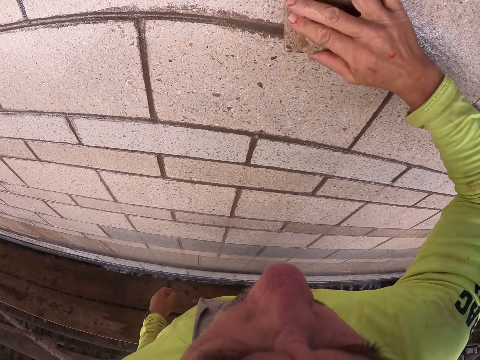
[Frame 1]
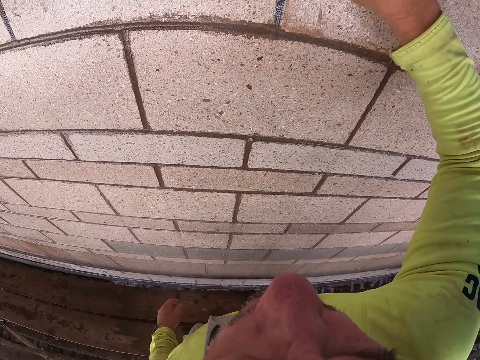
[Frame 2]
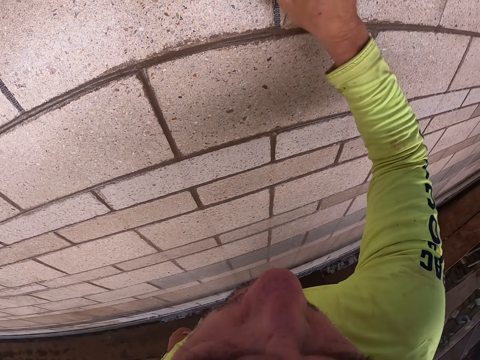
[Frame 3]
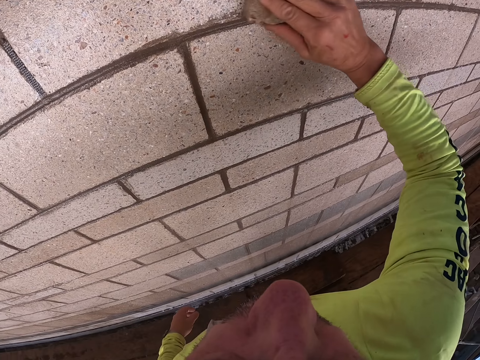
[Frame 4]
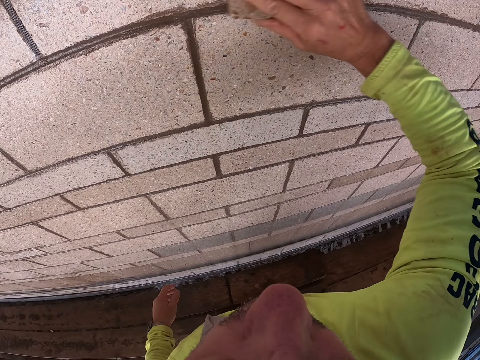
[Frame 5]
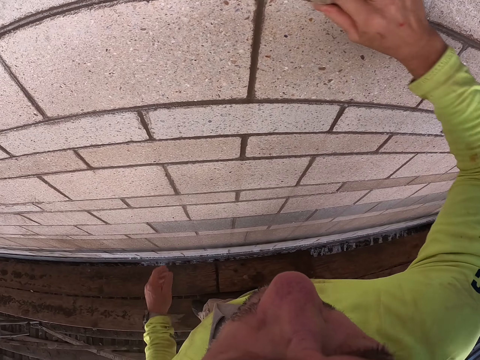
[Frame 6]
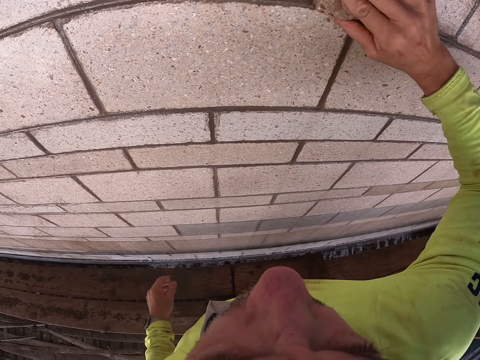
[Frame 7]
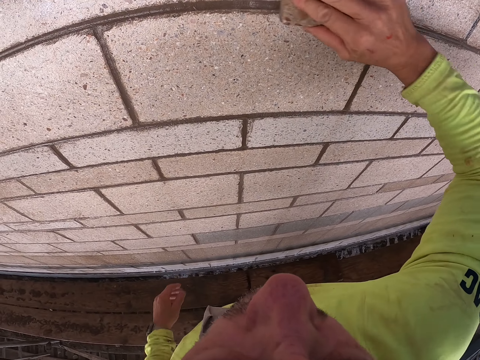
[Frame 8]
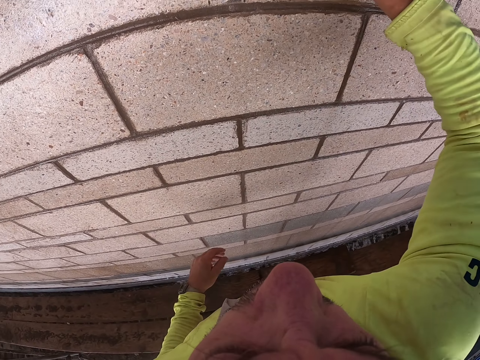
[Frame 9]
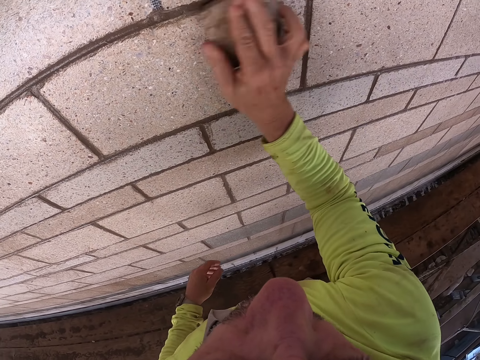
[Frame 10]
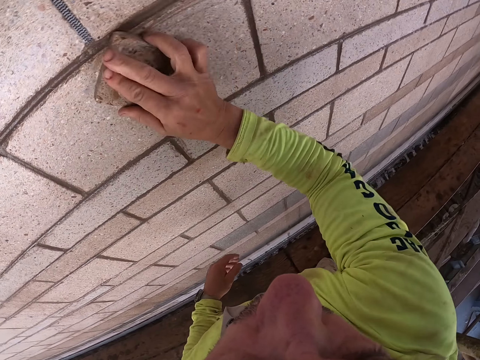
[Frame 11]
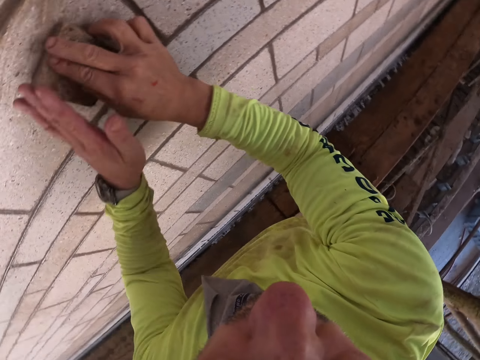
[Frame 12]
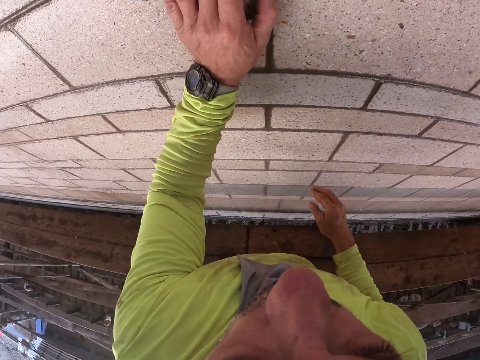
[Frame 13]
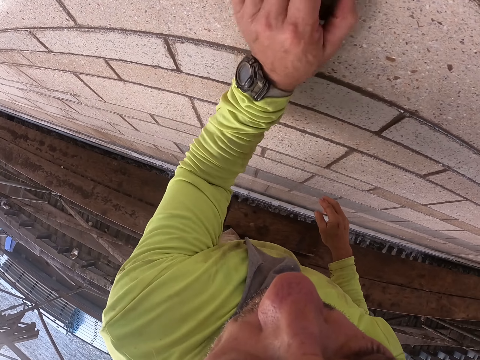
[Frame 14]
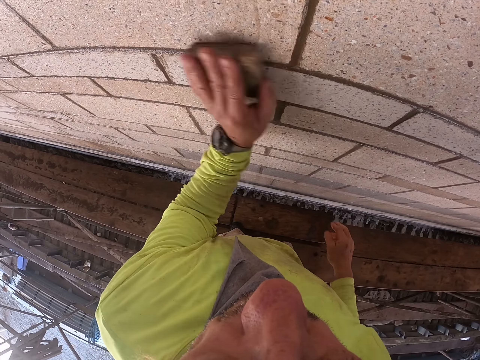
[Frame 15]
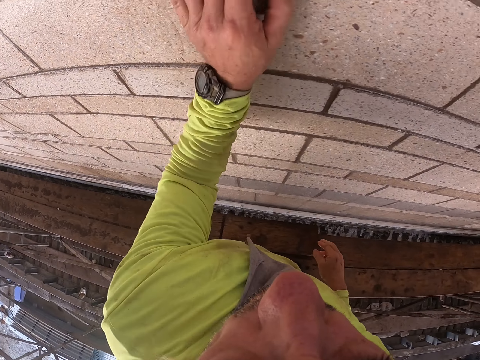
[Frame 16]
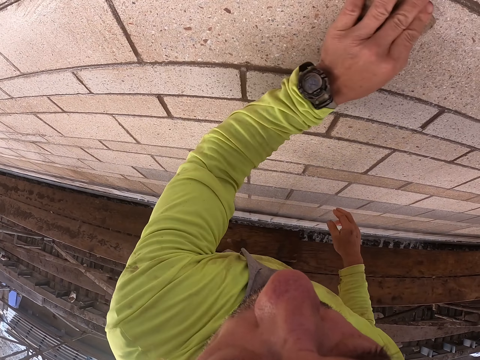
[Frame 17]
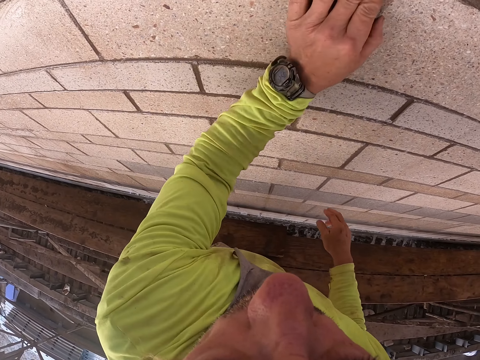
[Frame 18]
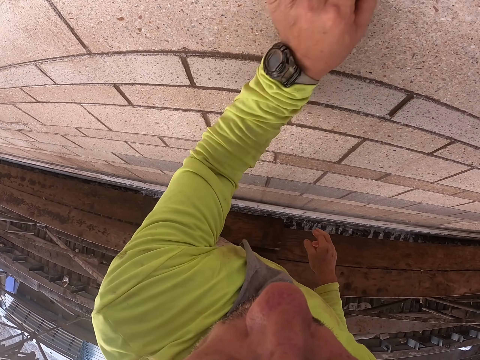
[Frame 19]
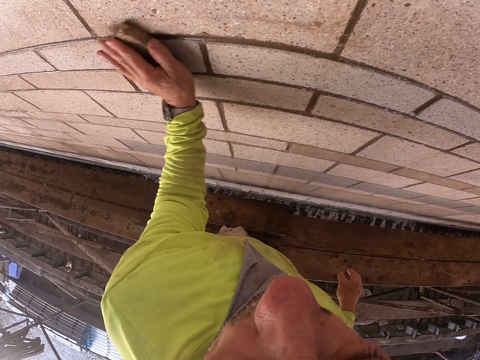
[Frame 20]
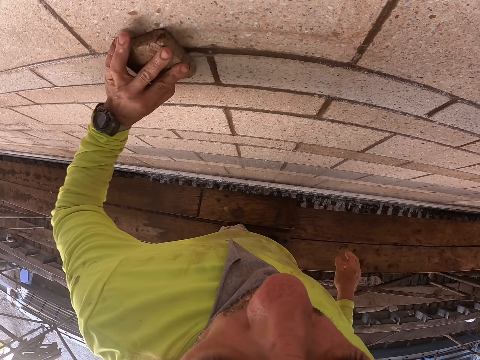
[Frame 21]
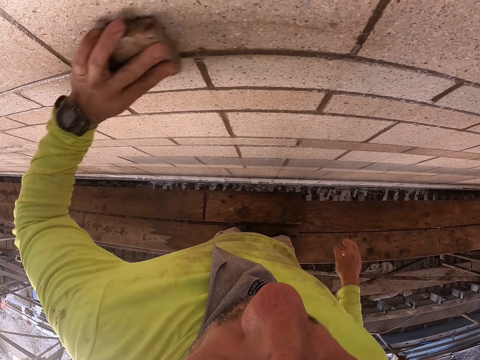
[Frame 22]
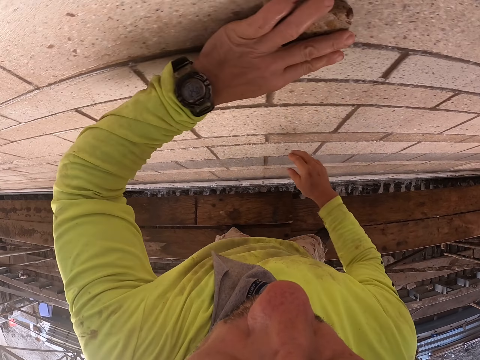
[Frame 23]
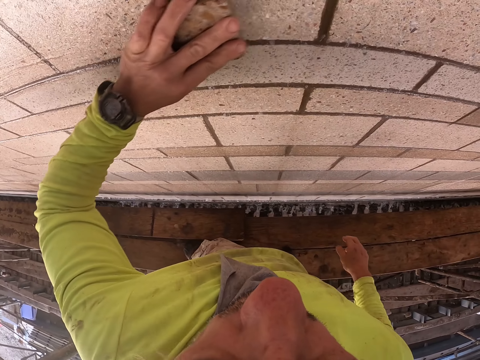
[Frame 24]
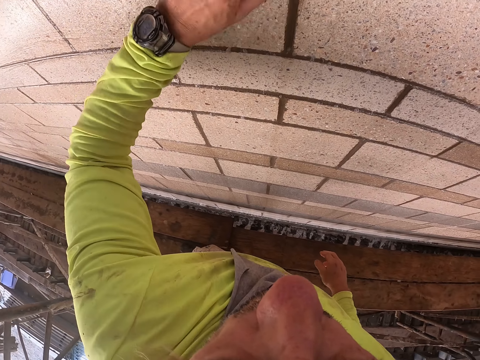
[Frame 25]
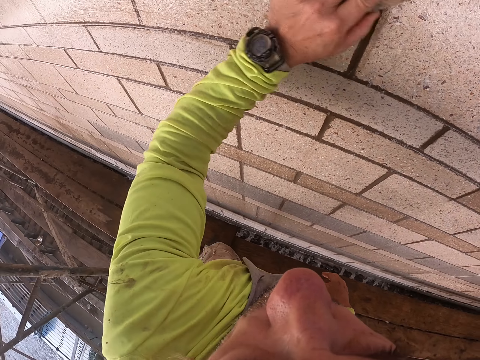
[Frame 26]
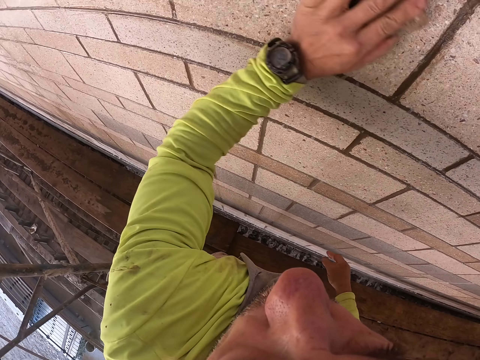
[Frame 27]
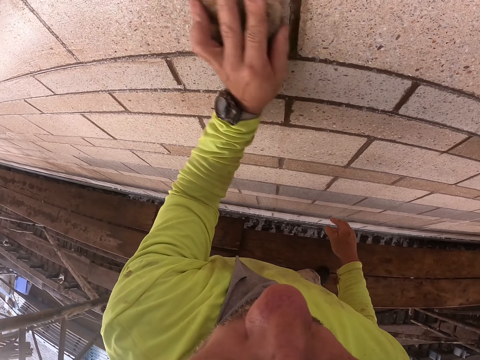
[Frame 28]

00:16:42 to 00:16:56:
The camera wearer scrubs the wall with the left hand.

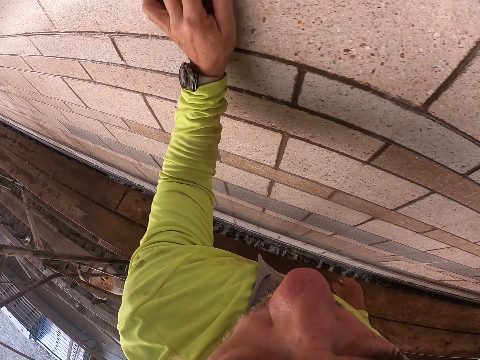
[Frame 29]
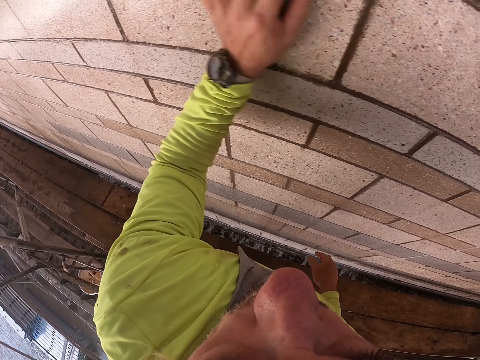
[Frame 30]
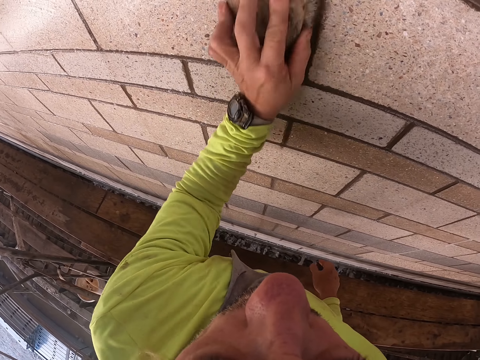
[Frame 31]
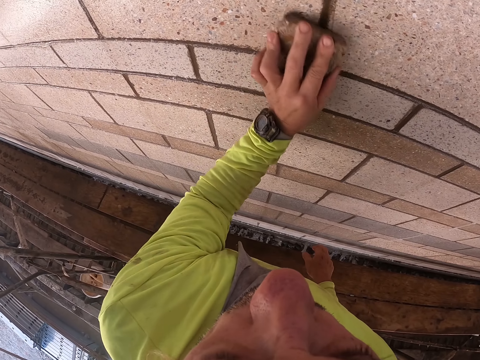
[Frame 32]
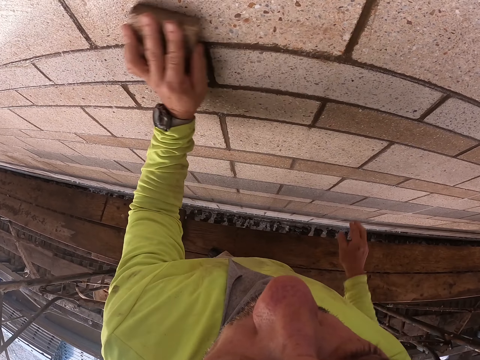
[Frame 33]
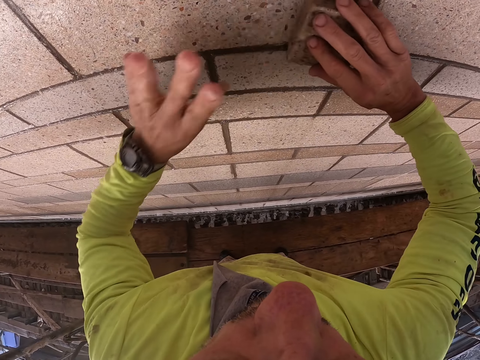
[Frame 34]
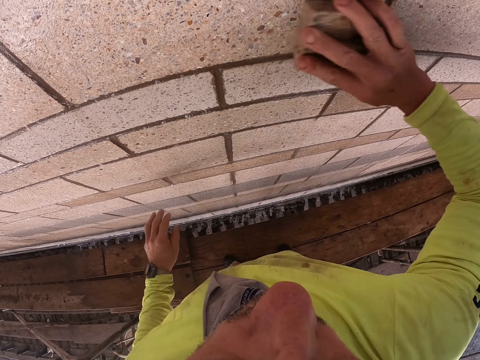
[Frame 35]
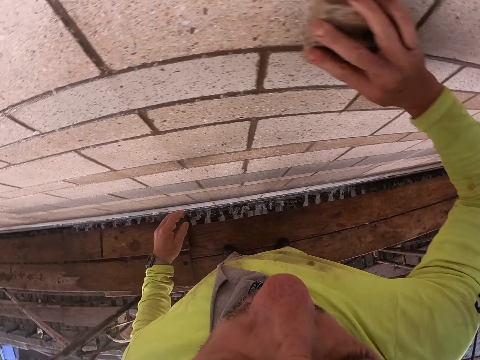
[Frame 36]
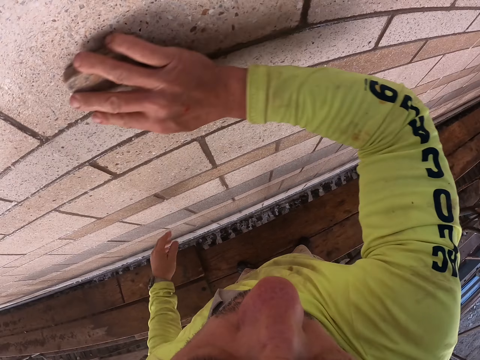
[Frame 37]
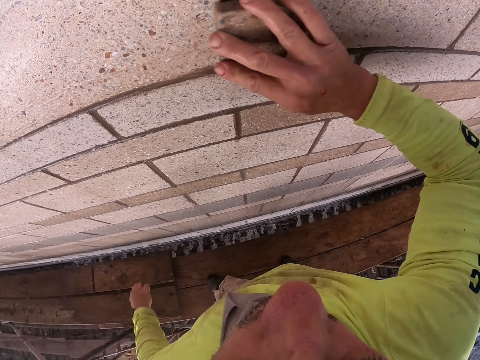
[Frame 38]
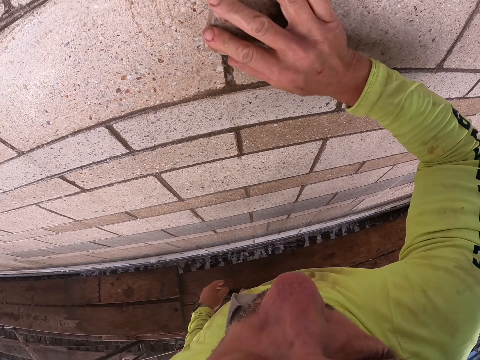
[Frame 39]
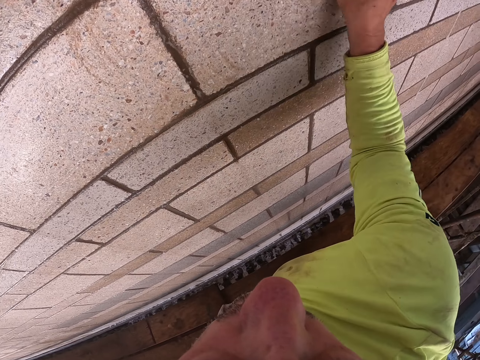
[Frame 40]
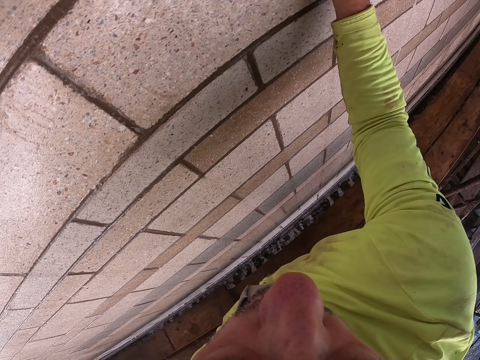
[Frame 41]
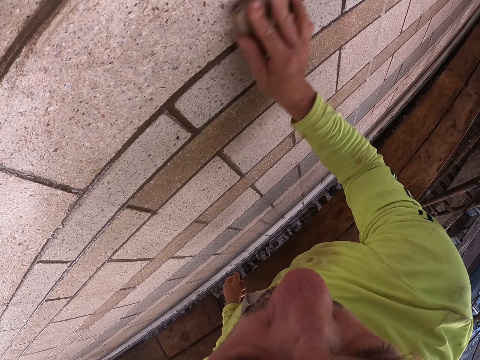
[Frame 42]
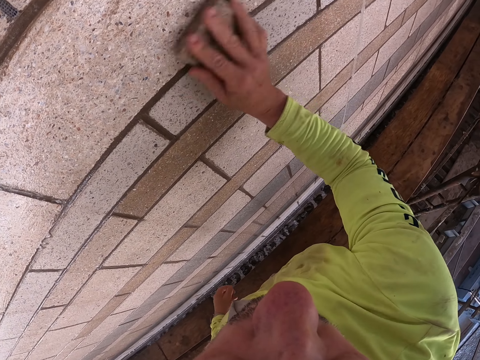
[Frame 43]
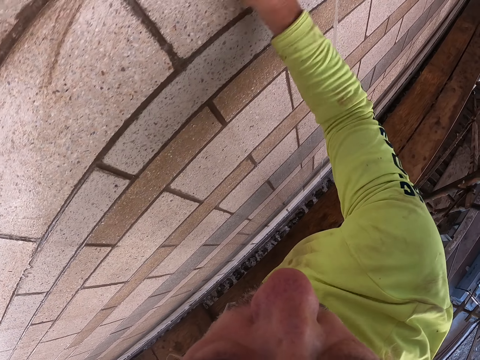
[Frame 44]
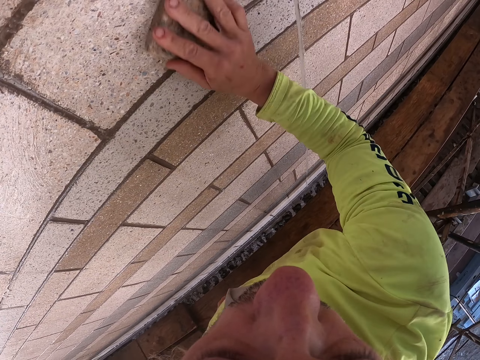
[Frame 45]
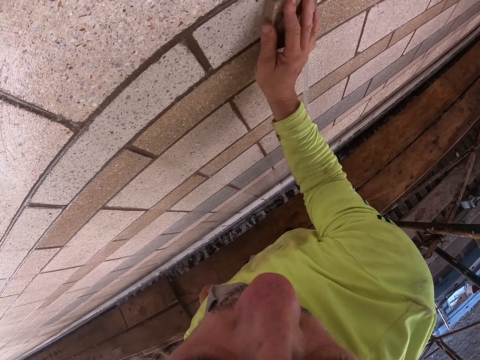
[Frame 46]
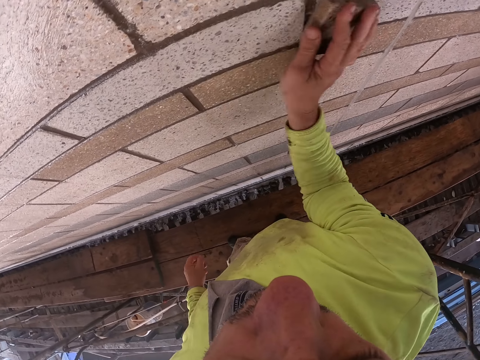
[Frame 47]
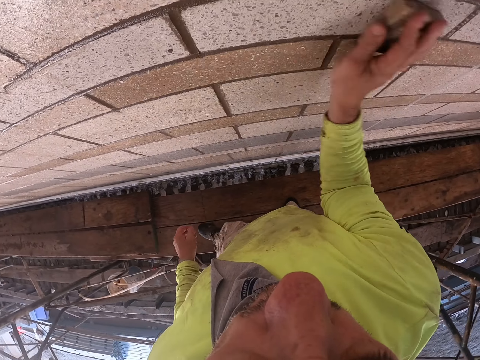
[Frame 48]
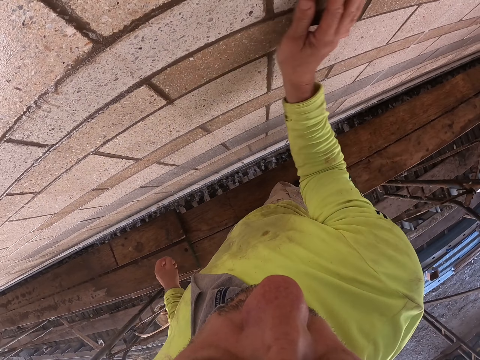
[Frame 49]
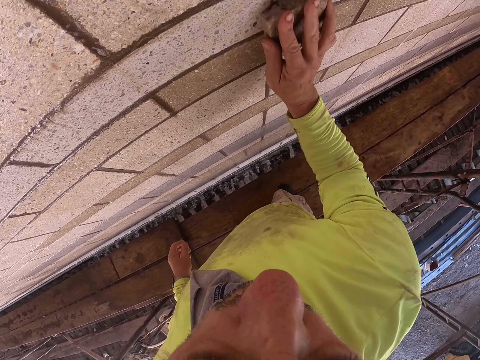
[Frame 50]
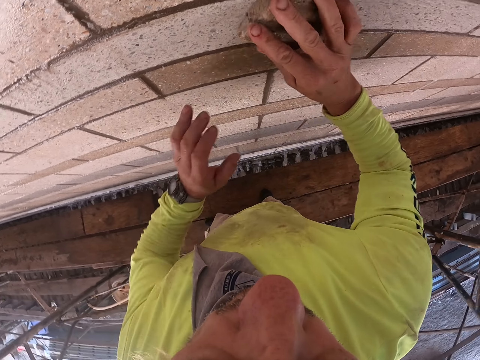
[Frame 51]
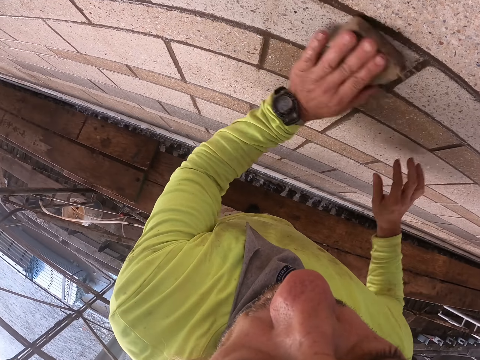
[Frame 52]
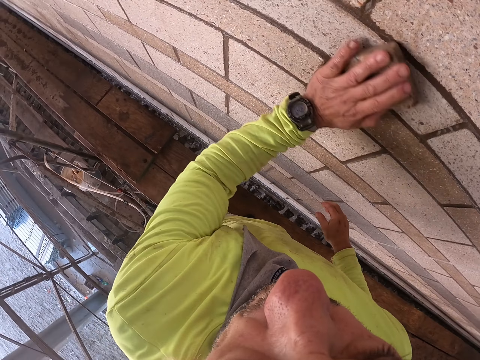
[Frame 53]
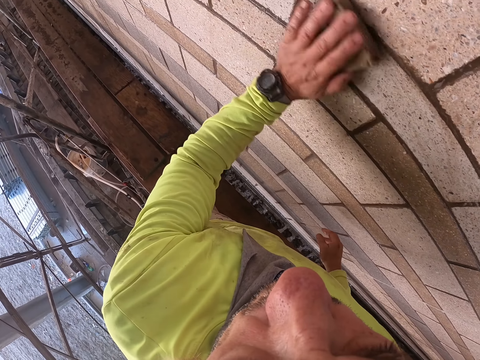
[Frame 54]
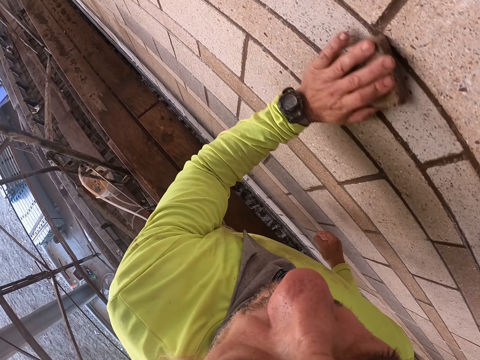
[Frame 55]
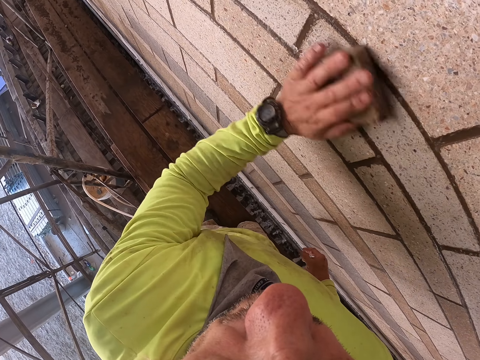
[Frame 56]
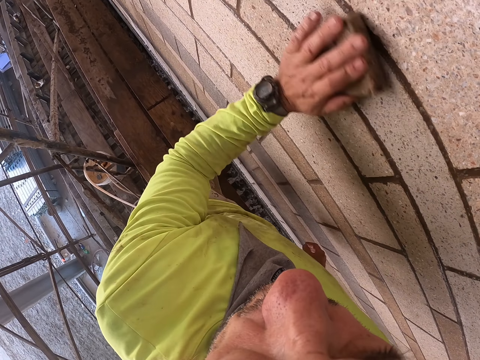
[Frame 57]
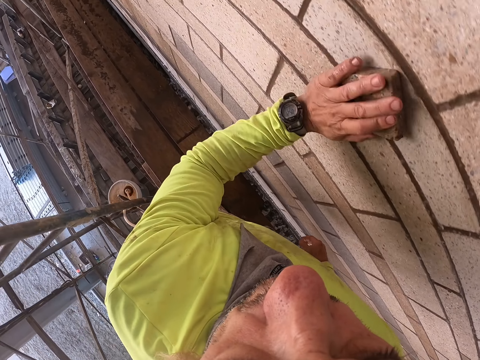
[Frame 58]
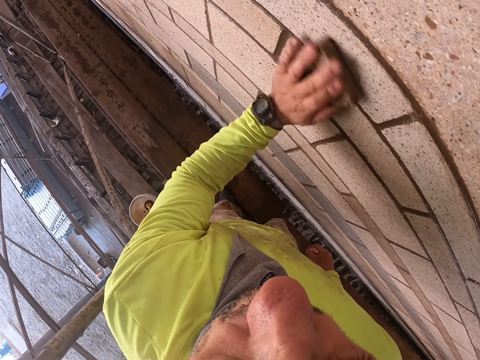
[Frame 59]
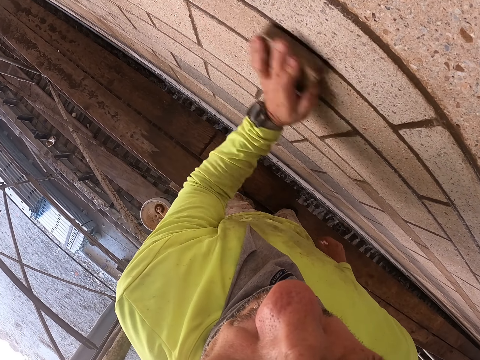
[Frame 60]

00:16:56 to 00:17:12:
The camera wearer scrubs the wall with the right hand. They scrub the wall with the left hand.
